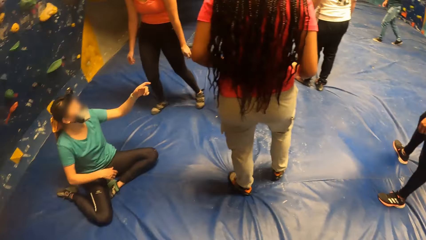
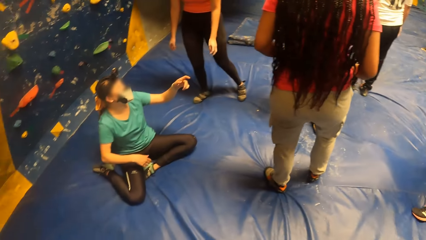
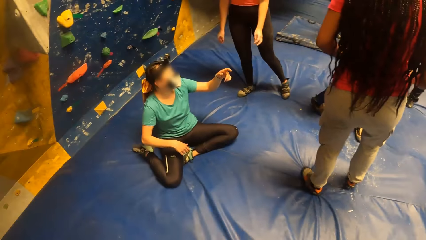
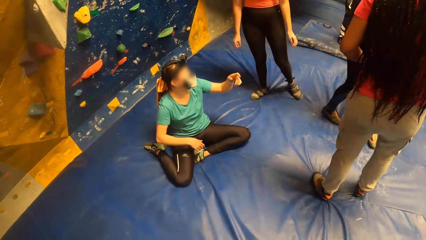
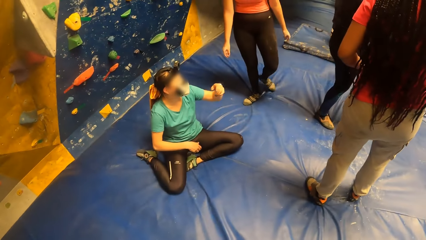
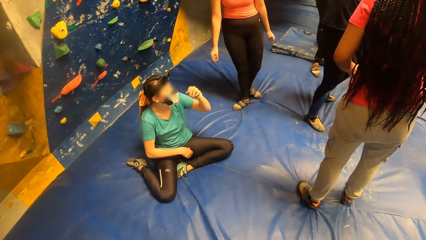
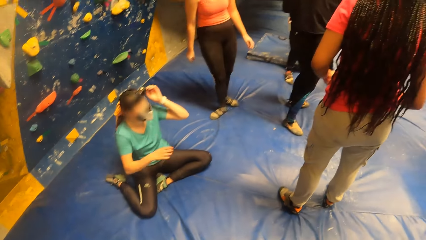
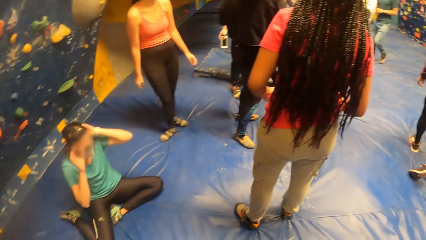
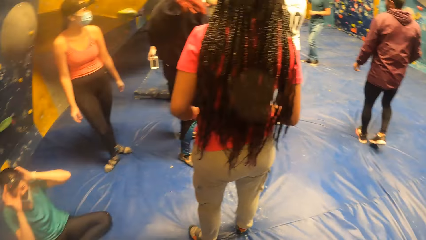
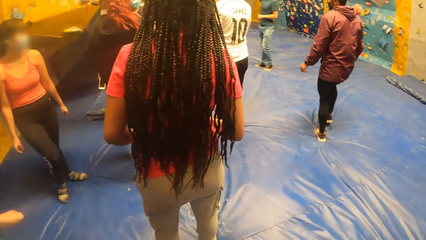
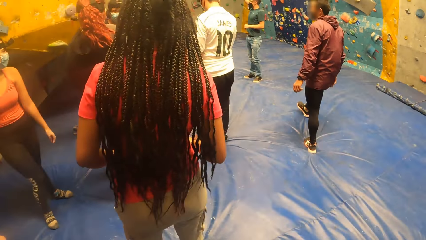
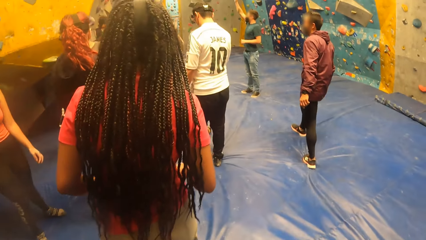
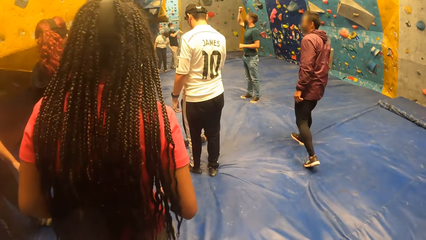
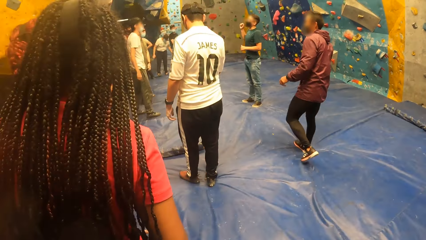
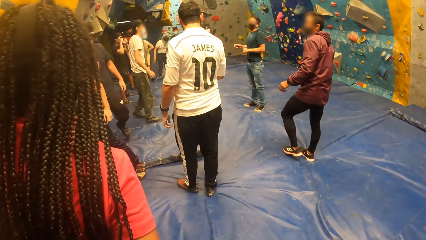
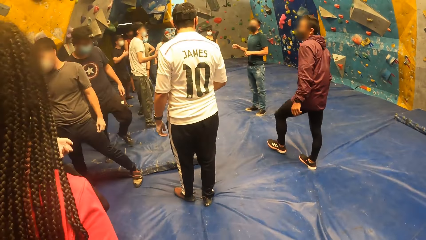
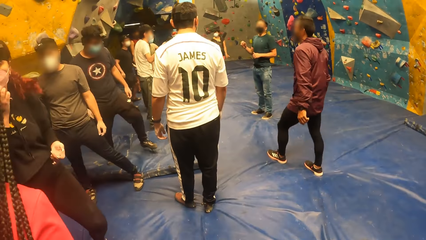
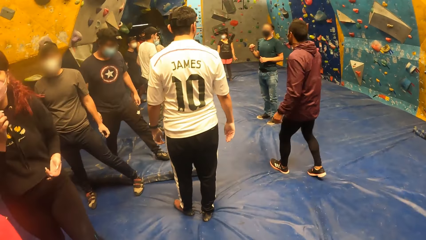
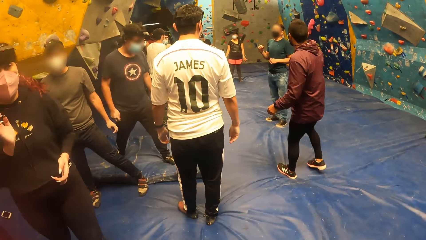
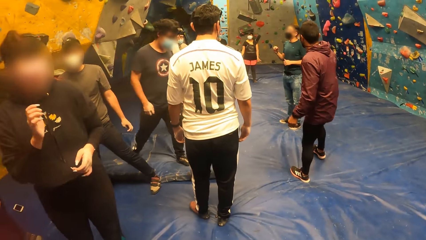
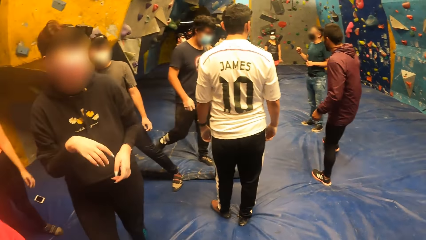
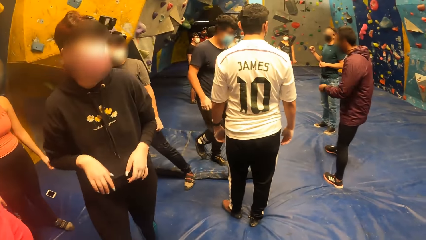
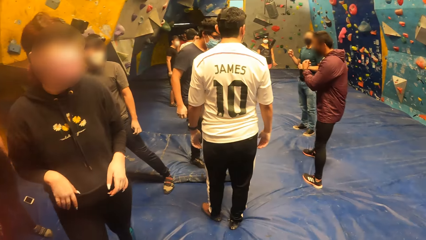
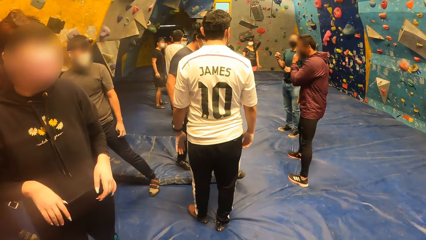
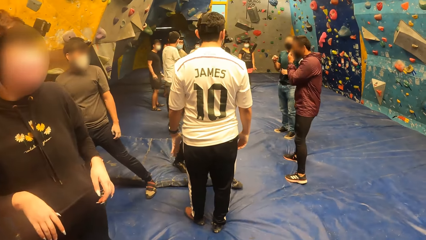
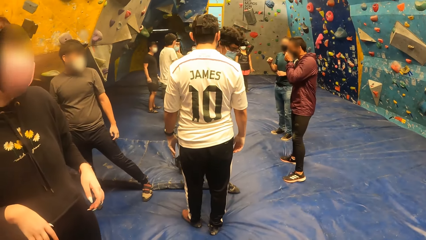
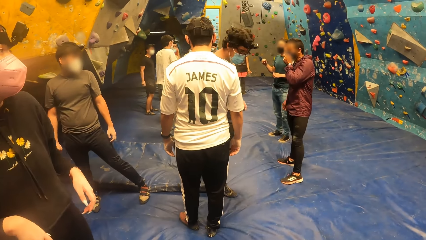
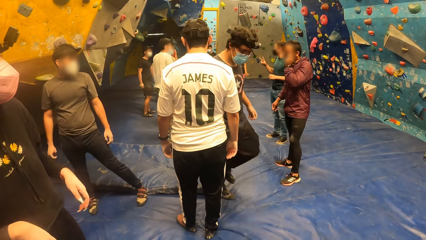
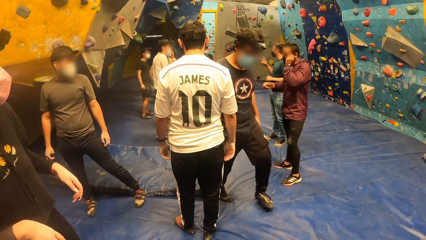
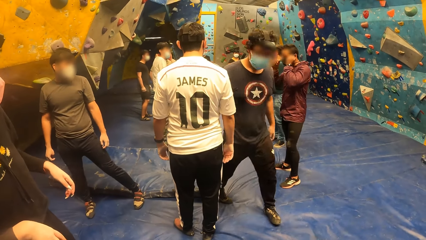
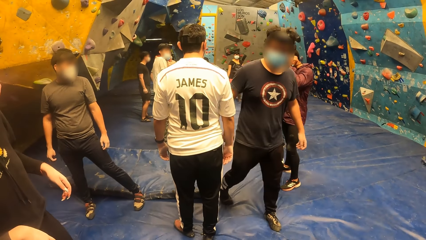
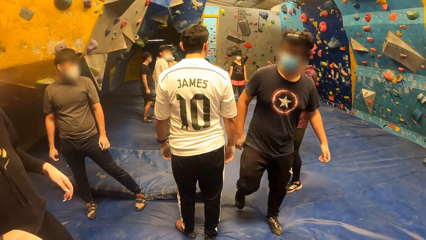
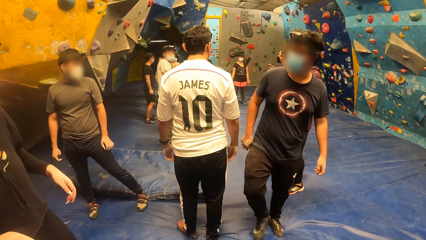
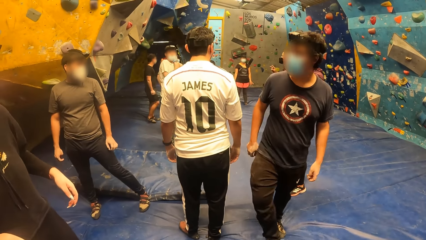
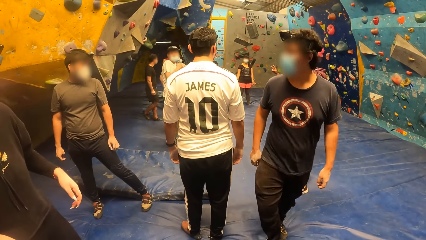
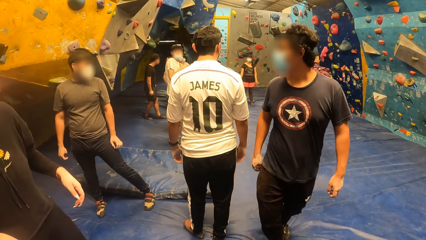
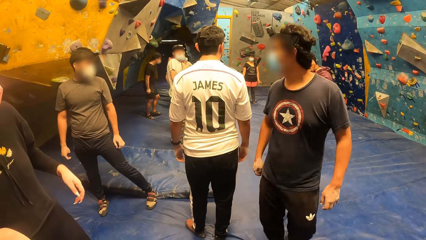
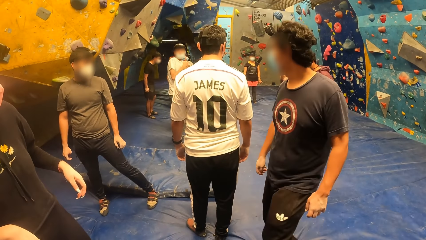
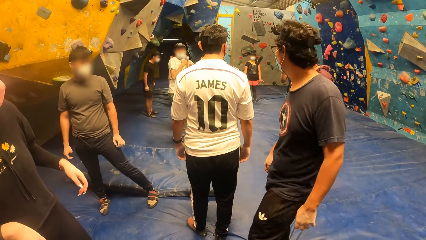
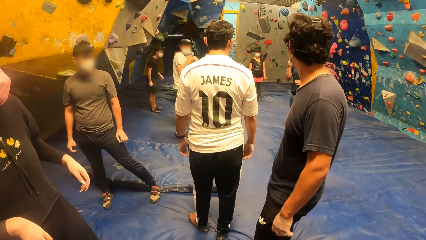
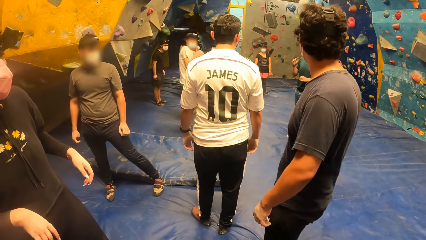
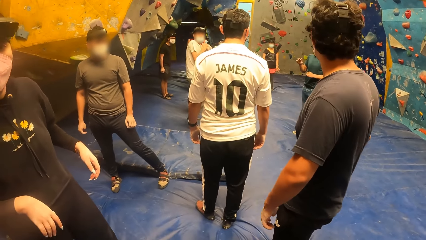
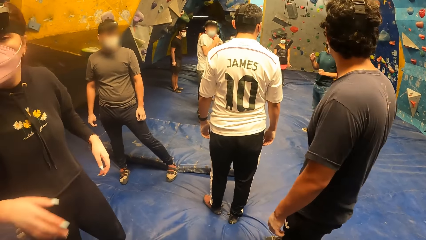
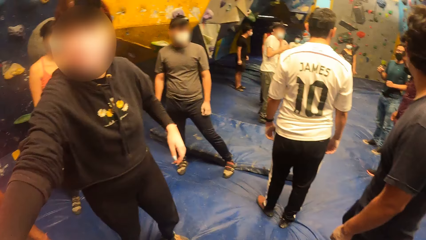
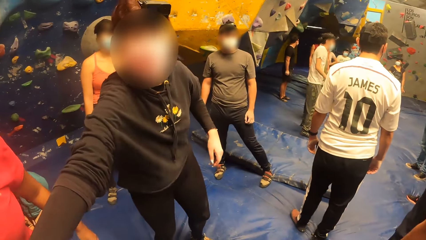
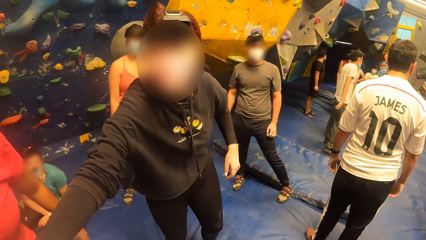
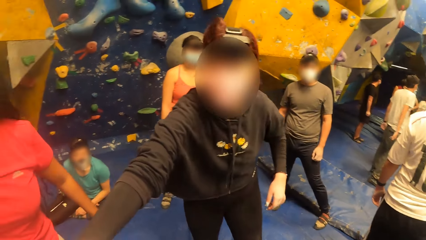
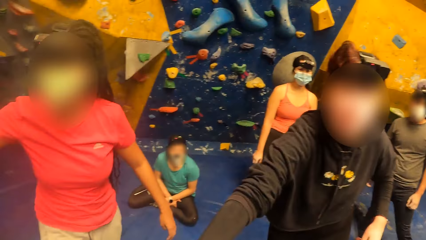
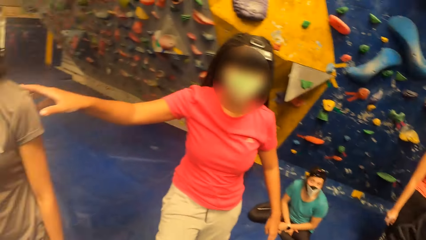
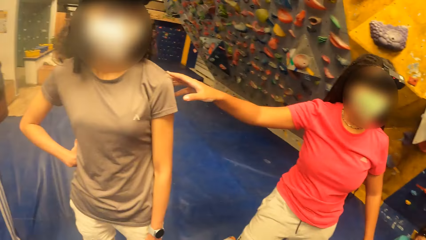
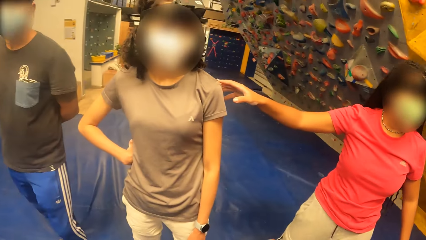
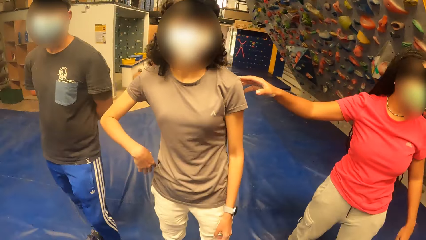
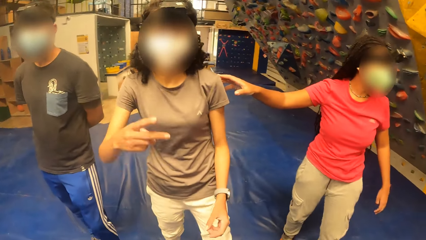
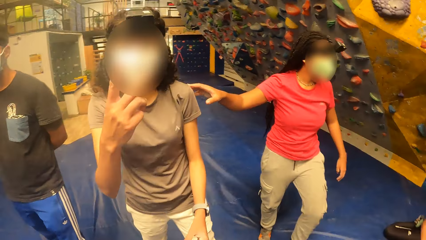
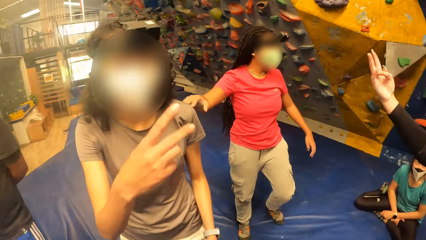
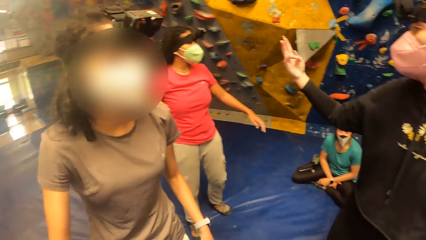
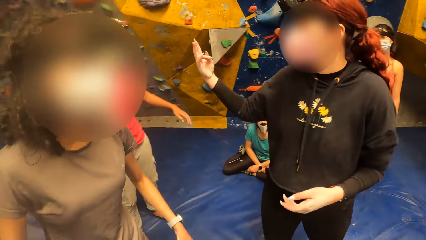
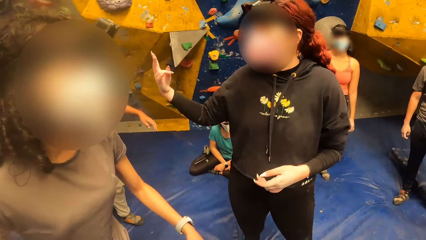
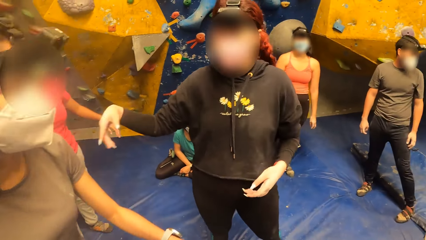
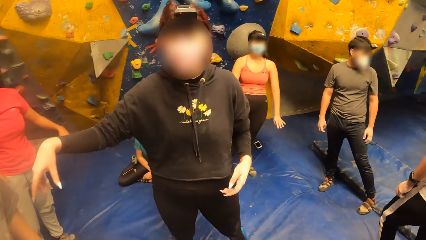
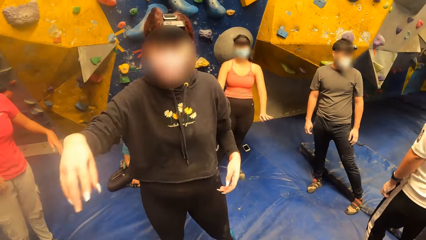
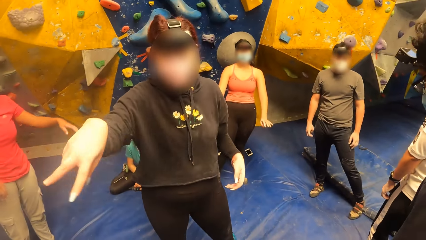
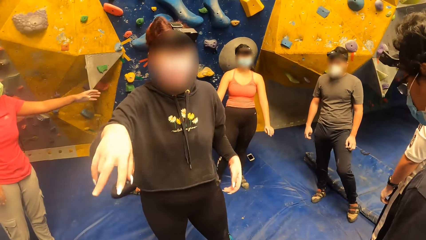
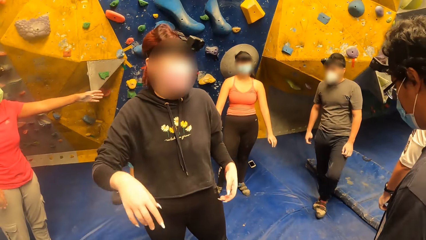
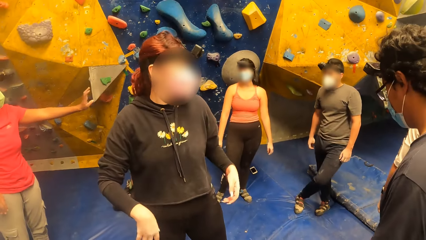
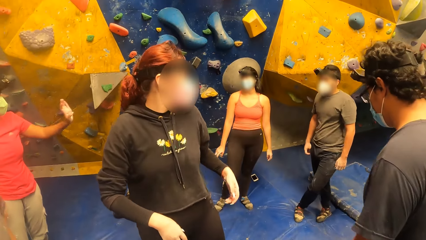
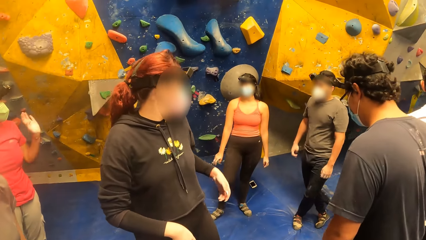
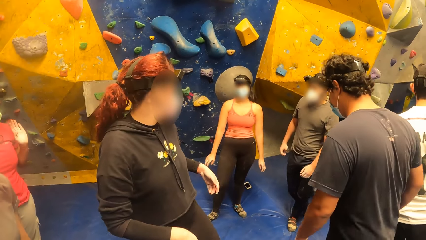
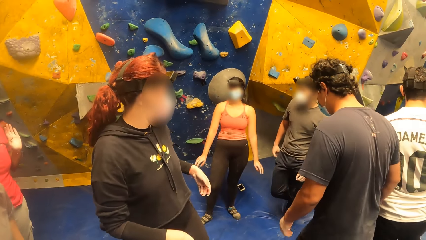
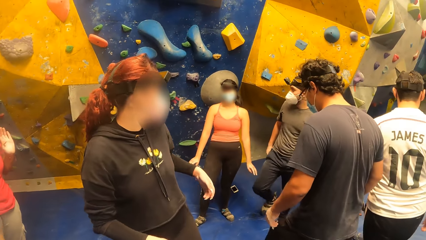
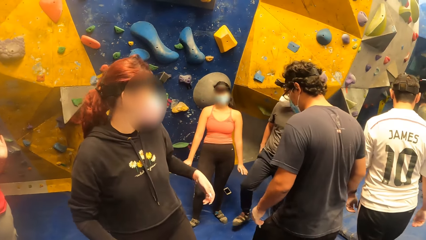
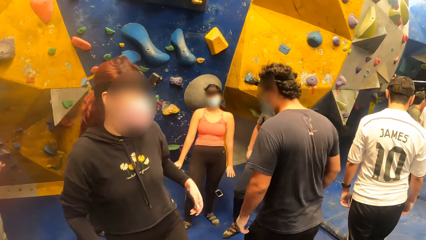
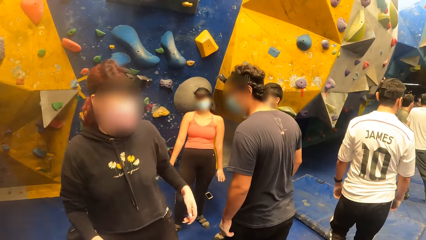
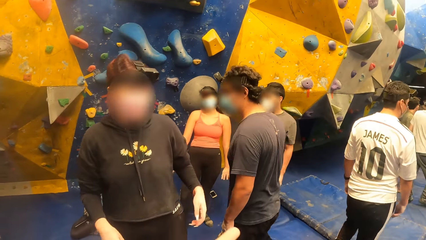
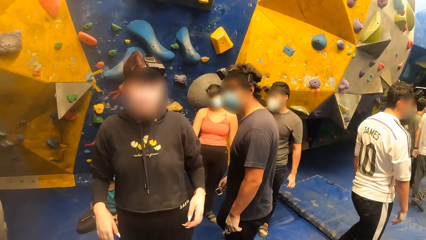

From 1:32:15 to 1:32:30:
The camera wearer interacts with people.
